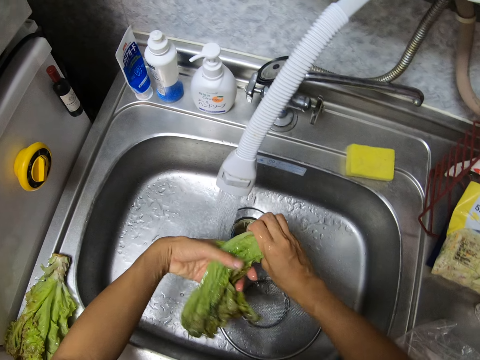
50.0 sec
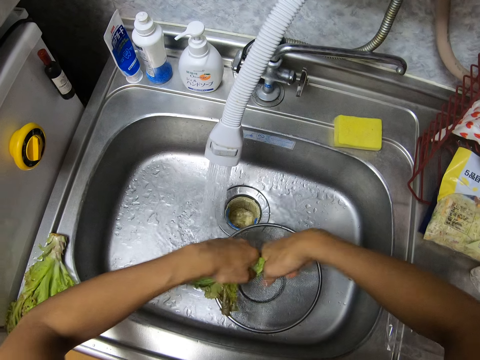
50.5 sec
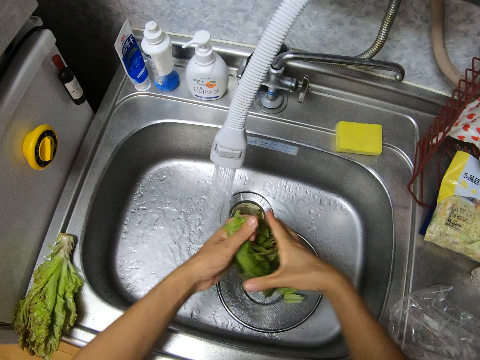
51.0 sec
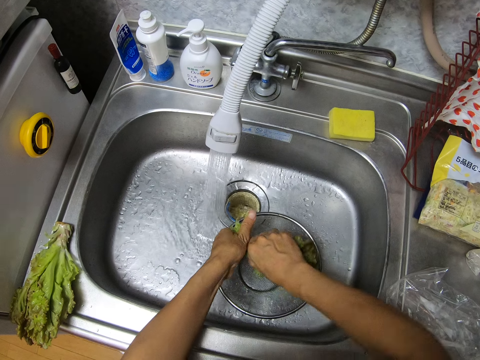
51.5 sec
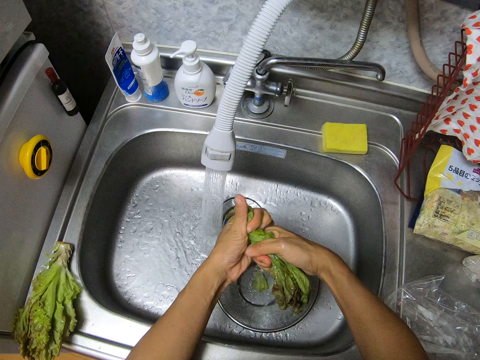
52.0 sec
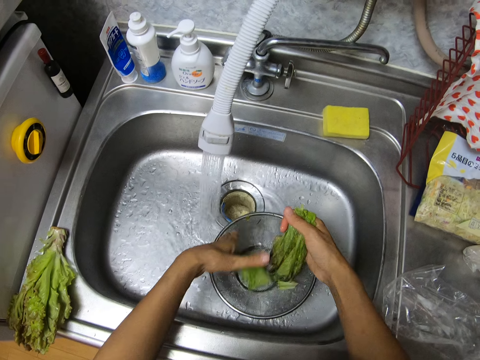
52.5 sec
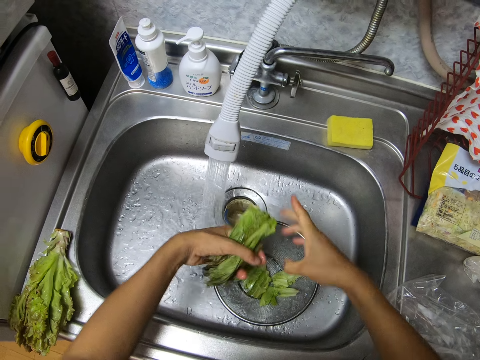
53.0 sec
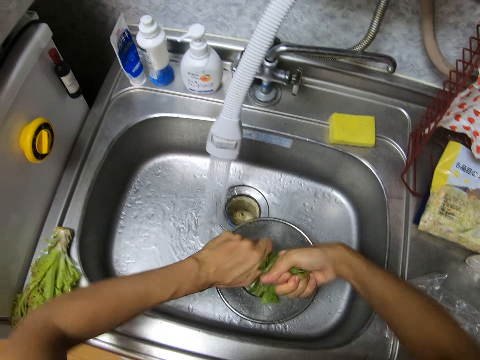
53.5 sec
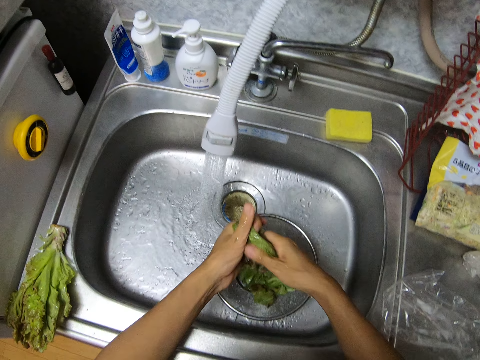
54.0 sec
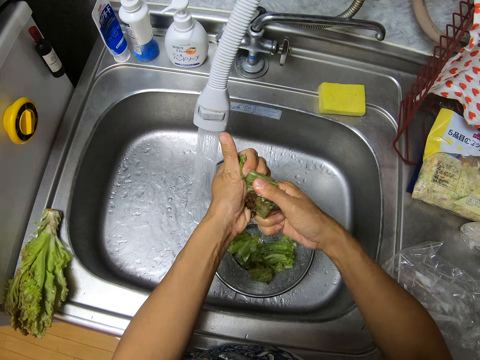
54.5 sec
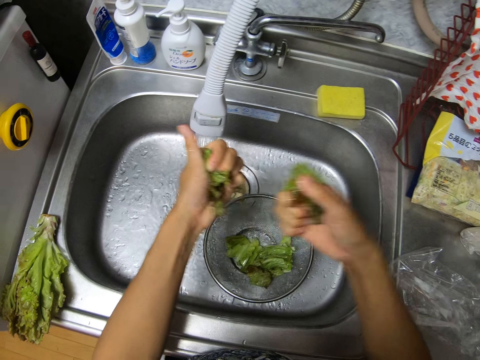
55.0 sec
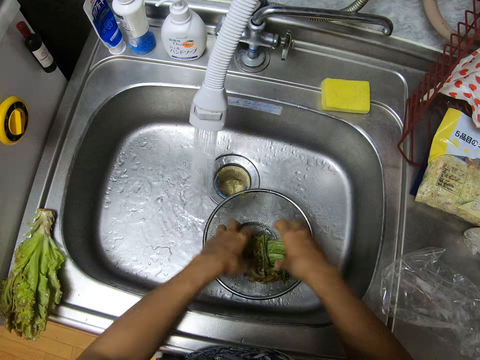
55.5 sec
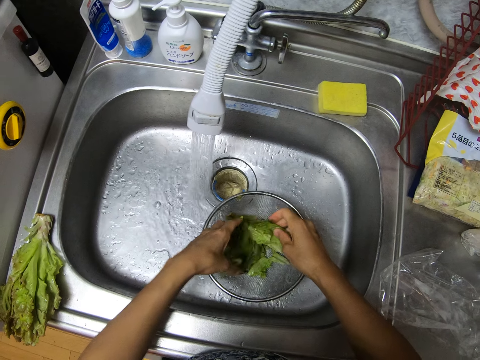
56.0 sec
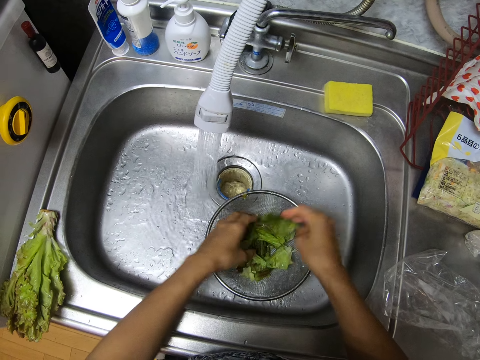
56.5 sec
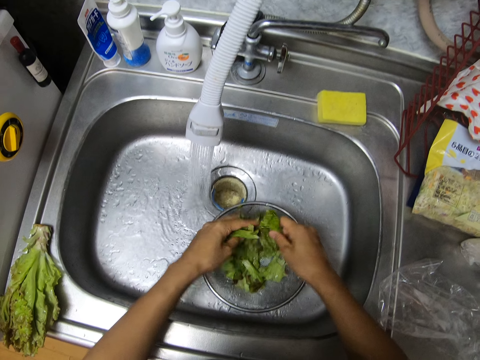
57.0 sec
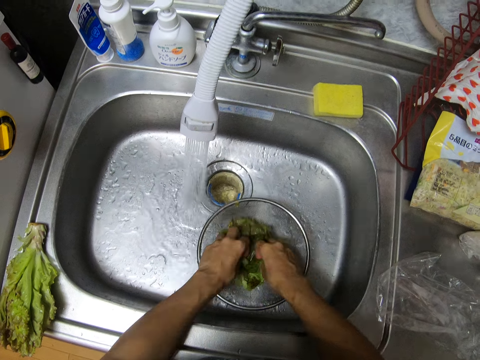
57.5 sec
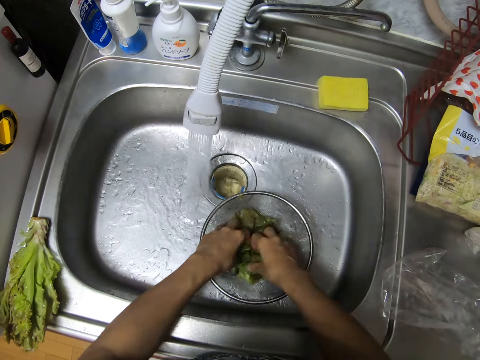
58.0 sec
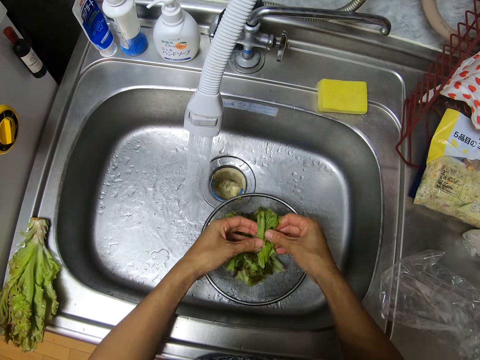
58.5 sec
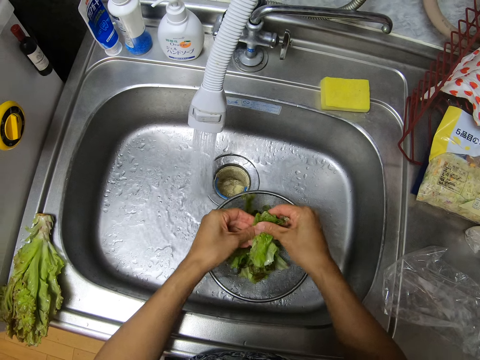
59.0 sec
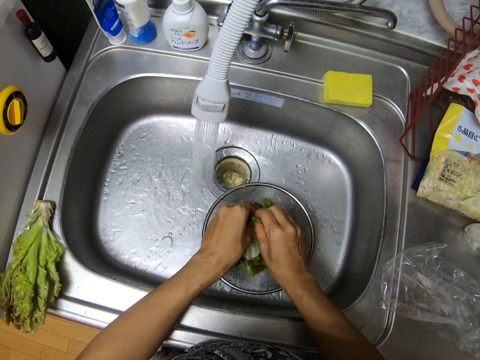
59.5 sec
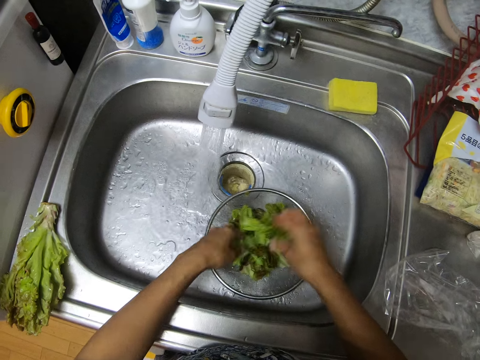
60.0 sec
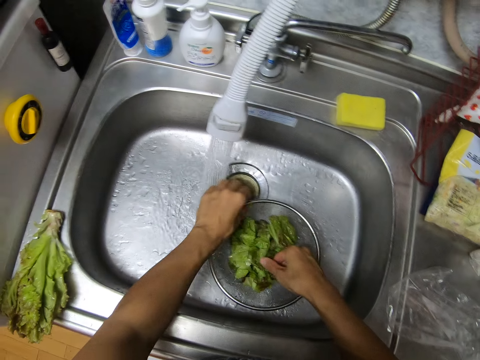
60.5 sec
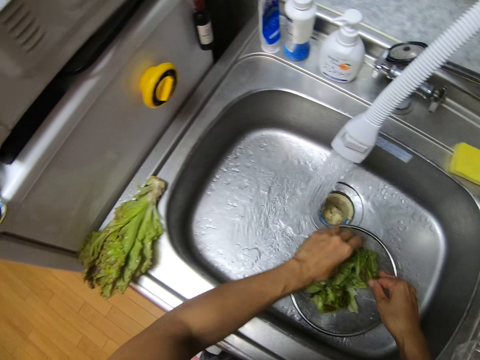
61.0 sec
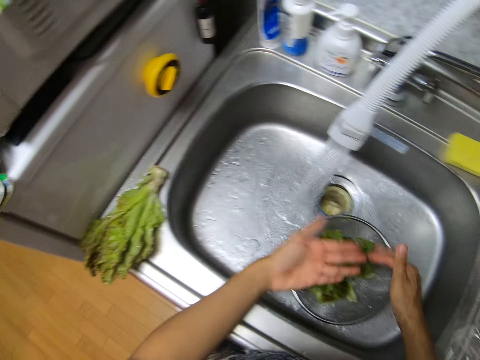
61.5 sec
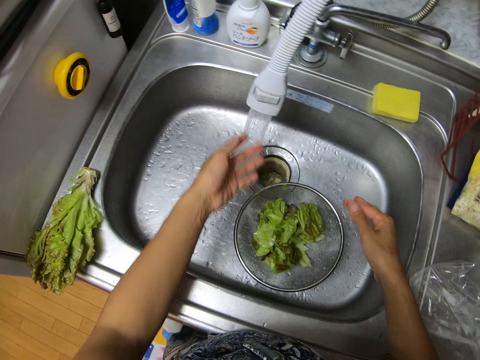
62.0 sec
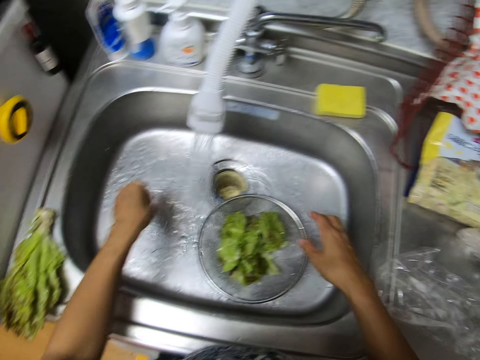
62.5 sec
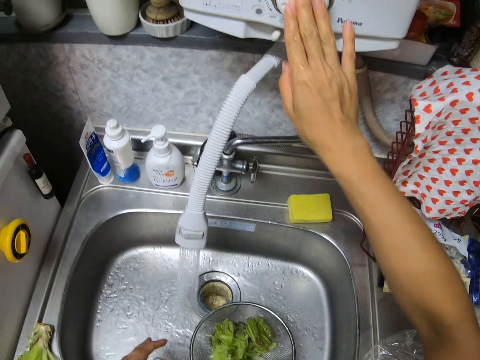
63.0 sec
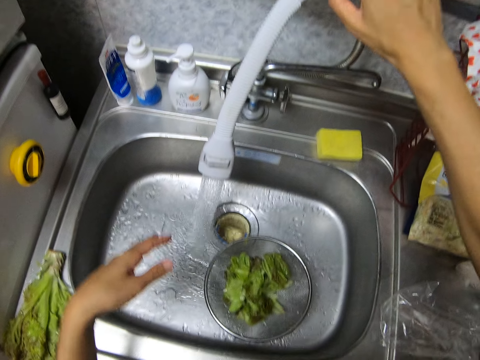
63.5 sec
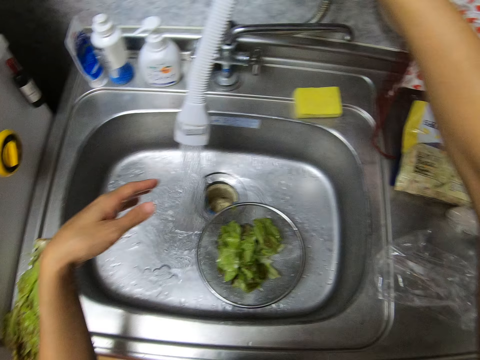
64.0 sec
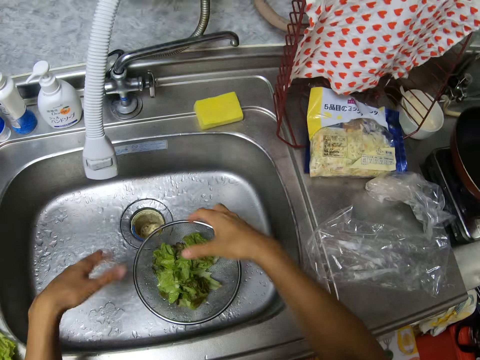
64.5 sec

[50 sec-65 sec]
The camera wearer cuts the lettuce leaves into a sieve with her hands. She puts the cut cabbages on the bowl strainer. She inspects the cut lettuce leaves in the sieve with her hands. She cuts the lettuce leaves into the sieve with her hands. She rinses her left hand. She closes the tap with her right hand.

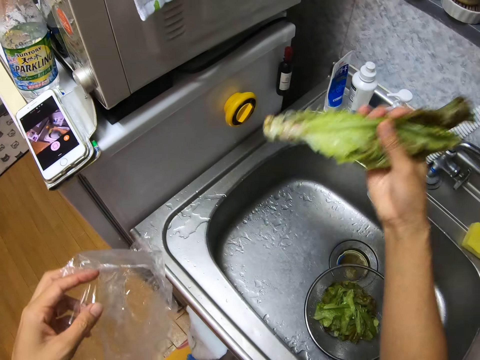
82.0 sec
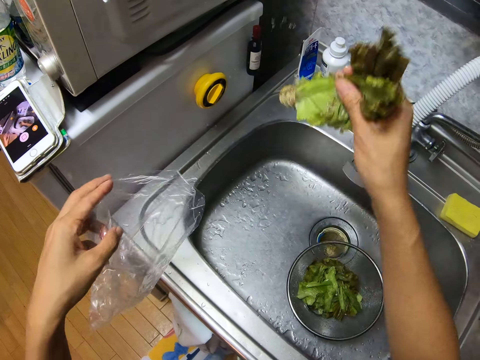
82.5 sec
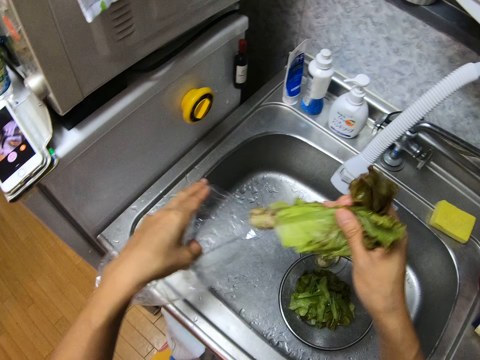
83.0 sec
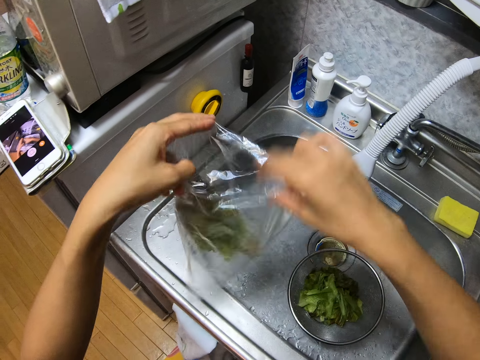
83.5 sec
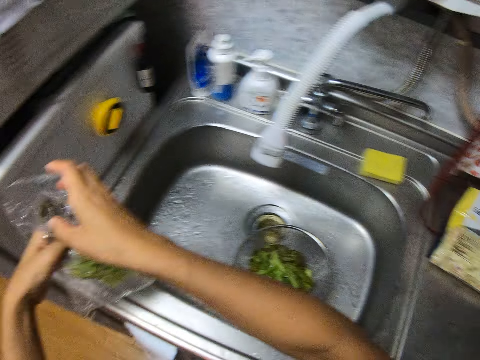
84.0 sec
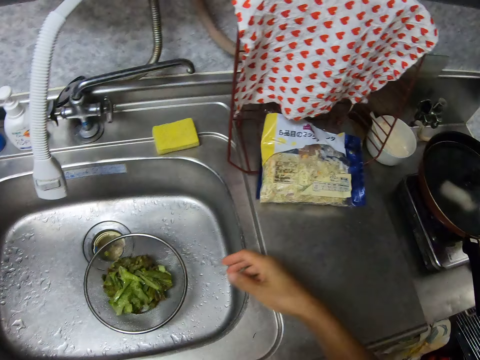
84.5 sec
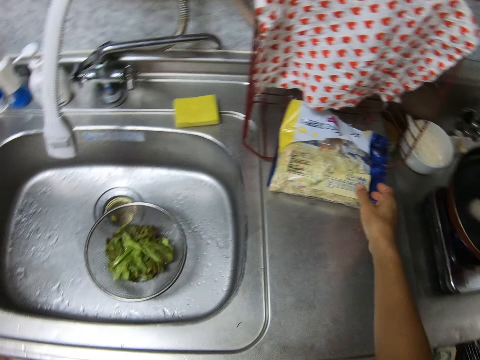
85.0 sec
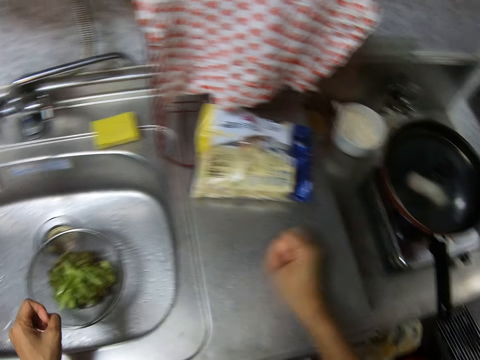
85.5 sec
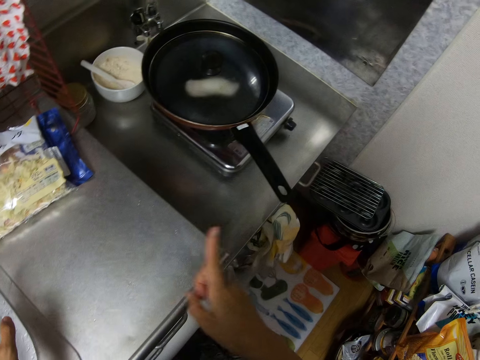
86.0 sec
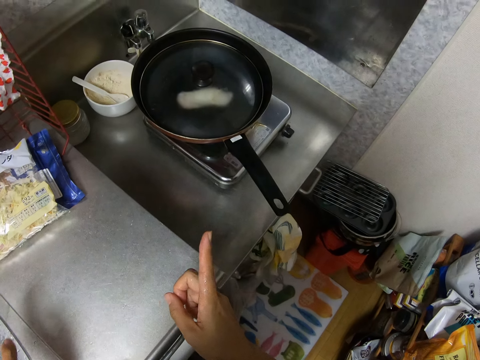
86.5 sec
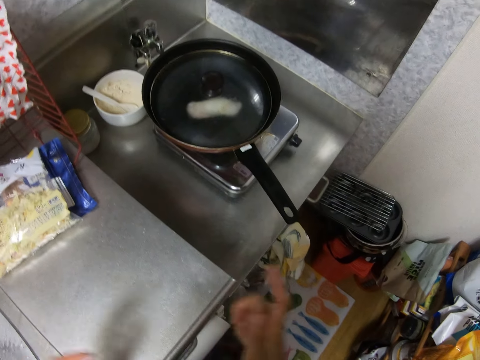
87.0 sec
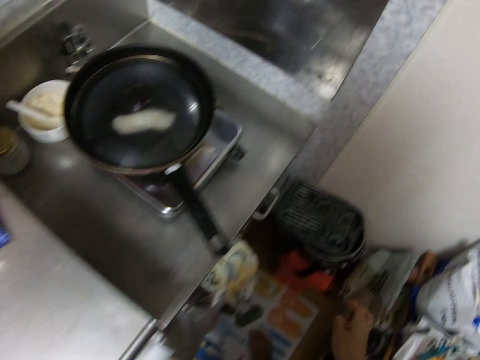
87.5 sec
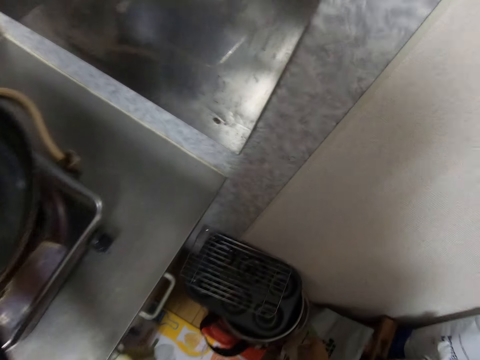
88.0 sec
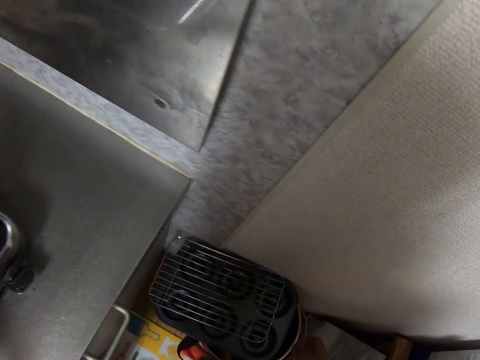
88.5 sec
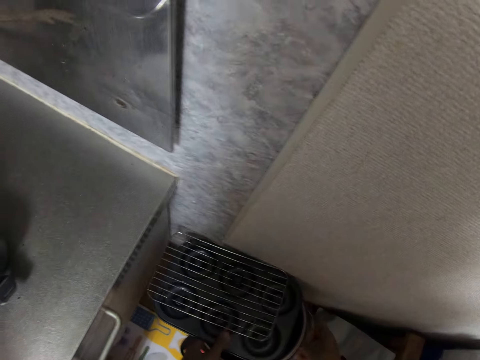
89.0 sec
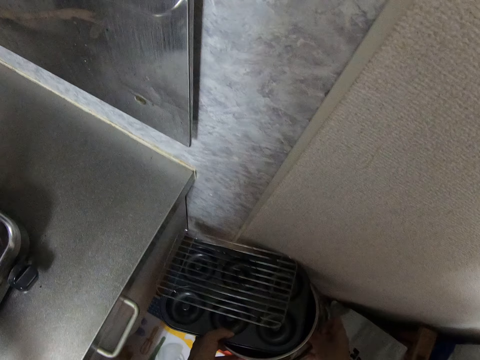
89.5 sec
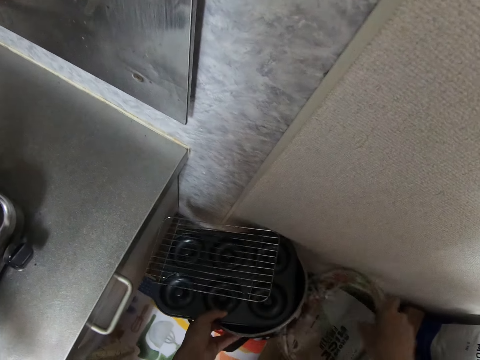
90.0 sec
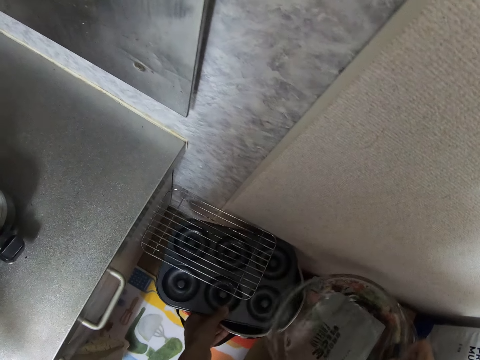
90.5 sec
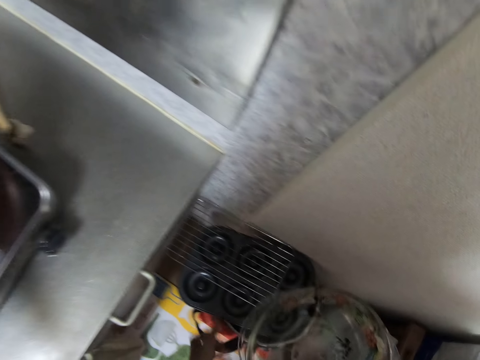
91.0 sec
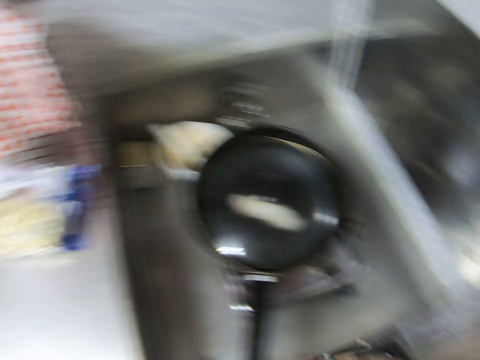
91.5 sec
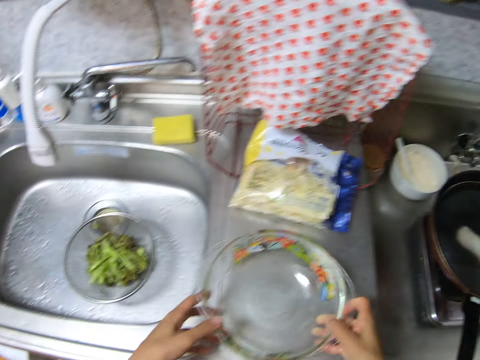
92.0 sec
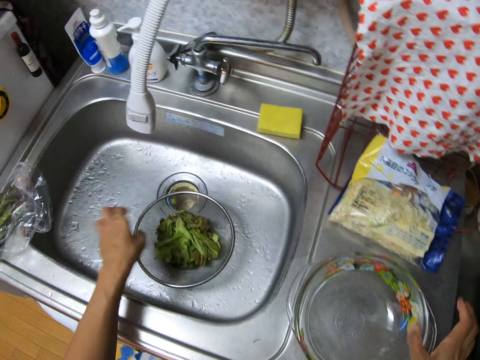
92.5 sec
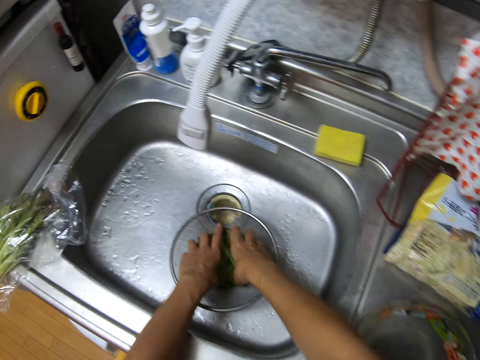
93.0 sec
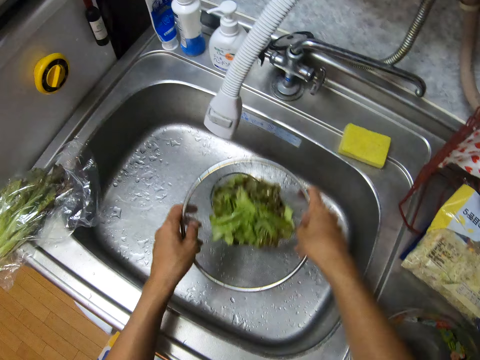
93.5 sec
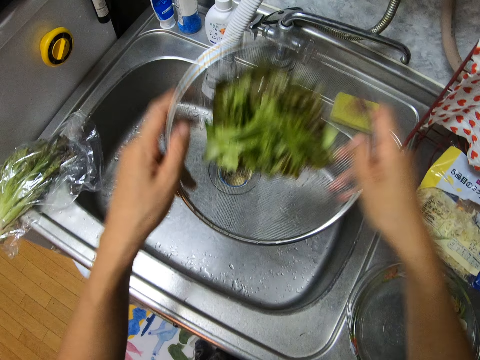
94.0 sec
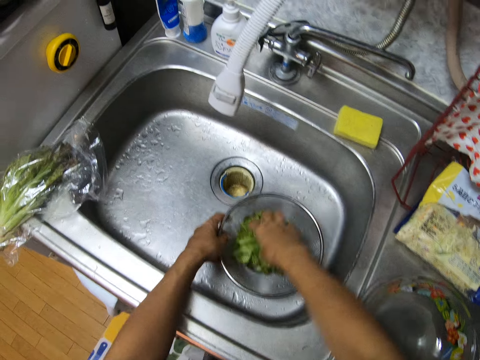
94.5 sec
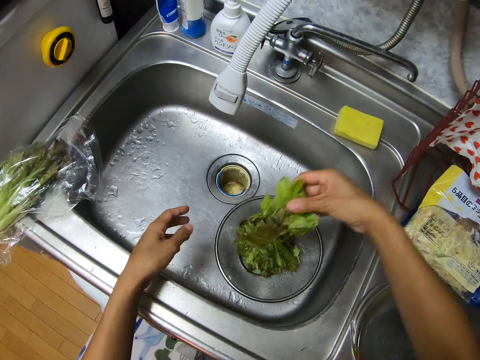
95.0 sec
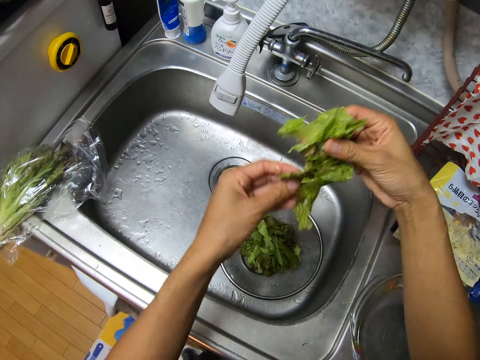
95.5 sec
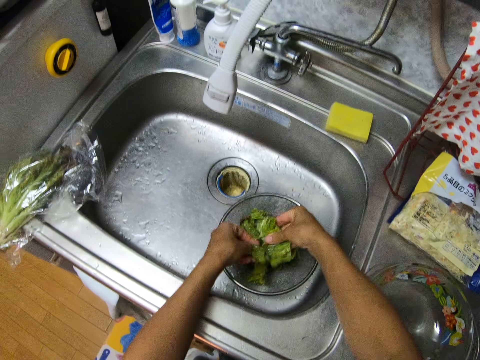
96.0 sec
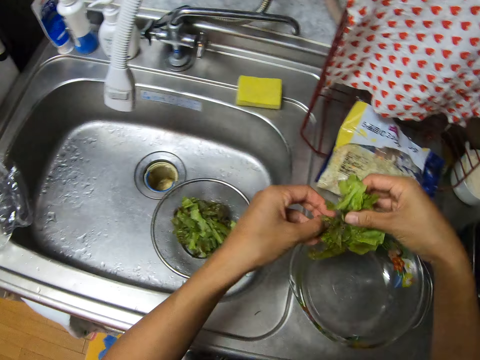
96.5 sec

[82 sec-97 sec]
The camera wearer throws the lettuce in a nylon with her right hand. She wraps the nylon of the lettuce with her hands. She holds kitchen utensils with her left hand. She picks up a glass bowl with her right hand. She puts the glass bowl on the table top with her hands. She touches the cut lettuce leaves in the sieve with her hands, carries the sieve in the sink with her hands, and drops the sieve in the sink with her hands. She takes some cut lettuce leaves with her right hand and holds the cut lettuce leaves with her hands.
